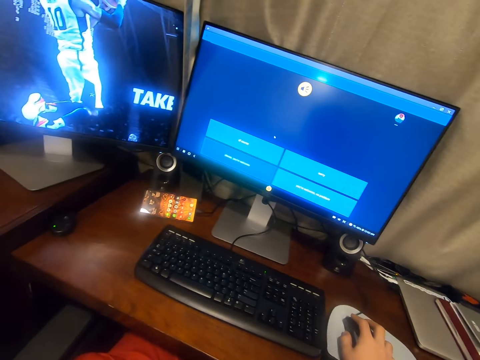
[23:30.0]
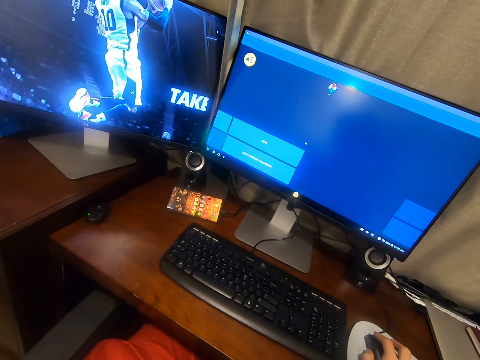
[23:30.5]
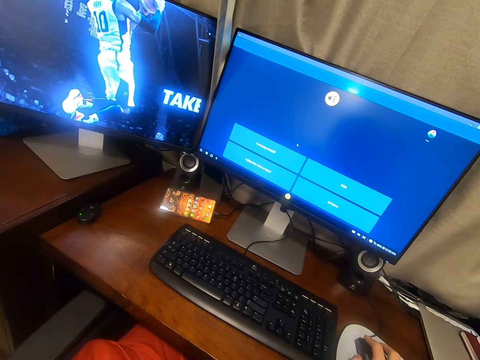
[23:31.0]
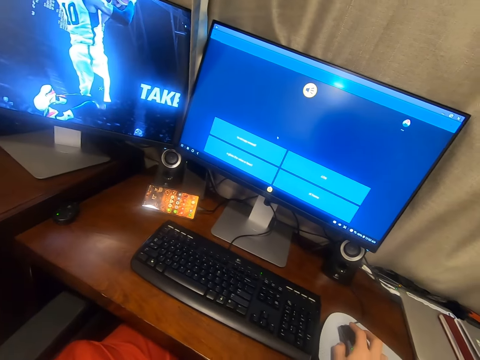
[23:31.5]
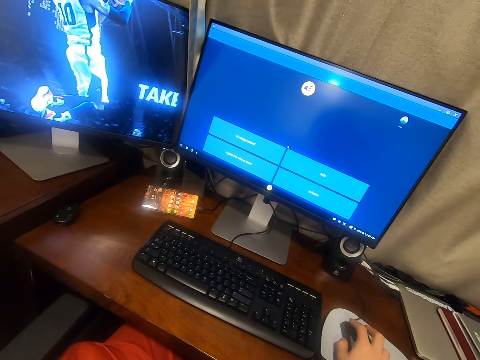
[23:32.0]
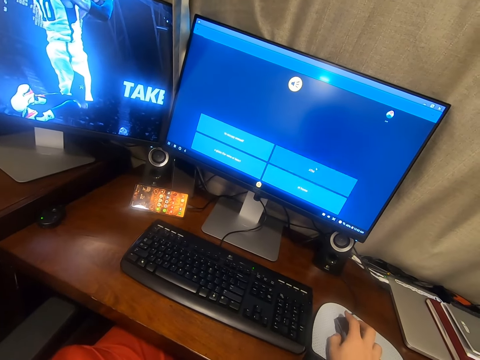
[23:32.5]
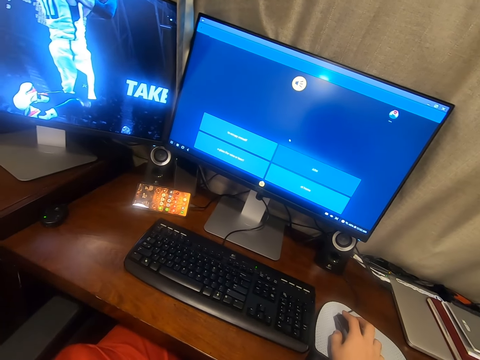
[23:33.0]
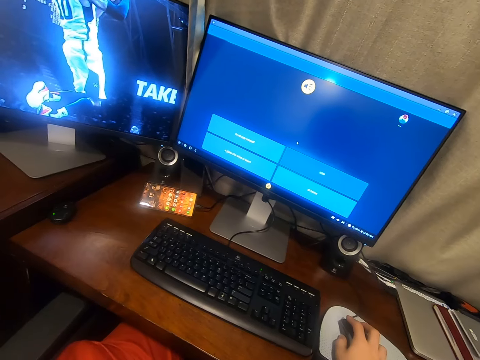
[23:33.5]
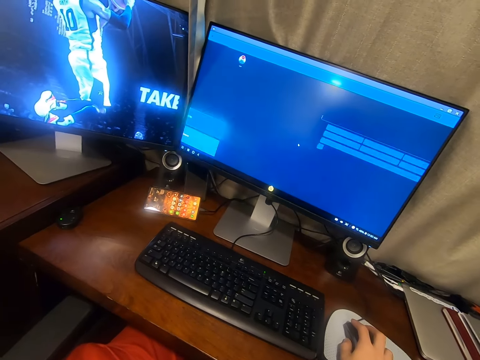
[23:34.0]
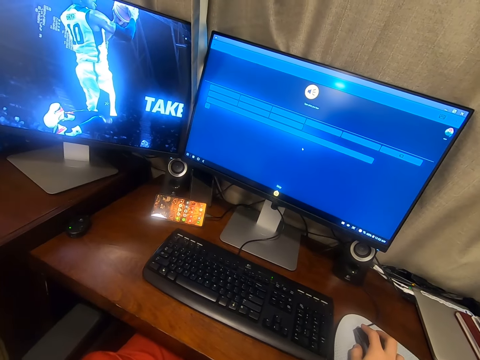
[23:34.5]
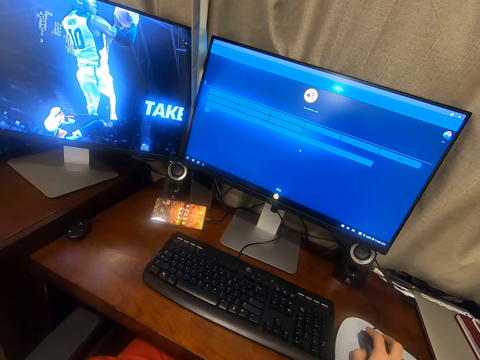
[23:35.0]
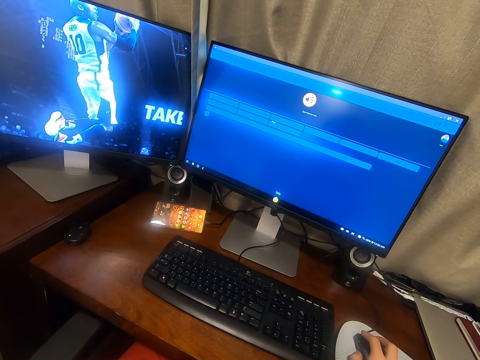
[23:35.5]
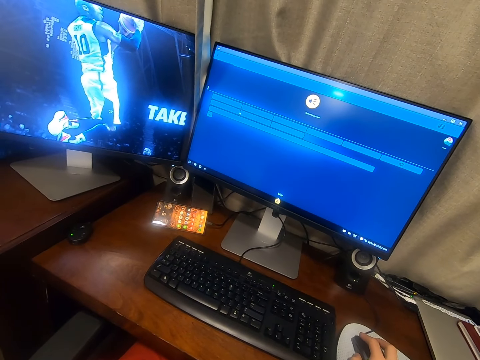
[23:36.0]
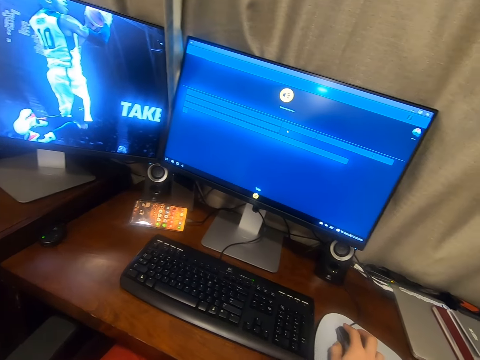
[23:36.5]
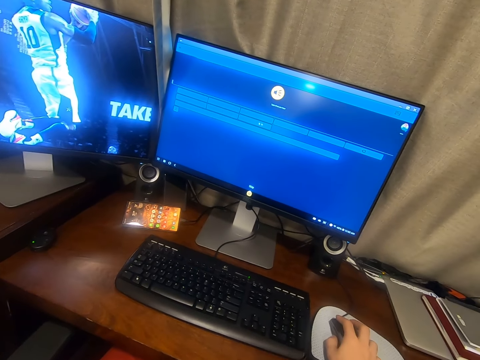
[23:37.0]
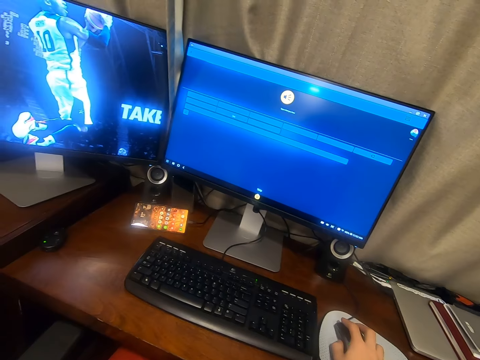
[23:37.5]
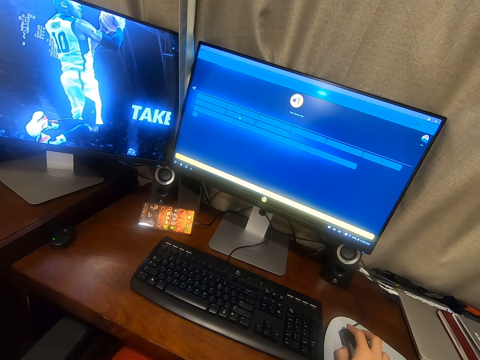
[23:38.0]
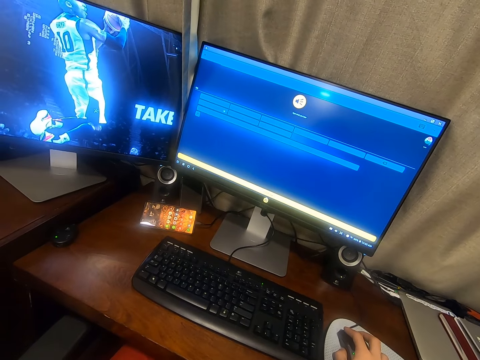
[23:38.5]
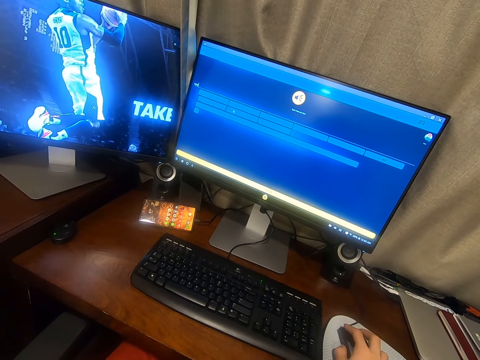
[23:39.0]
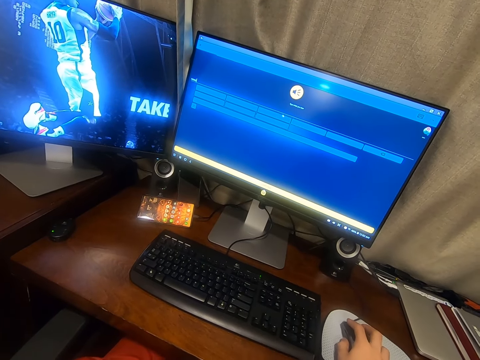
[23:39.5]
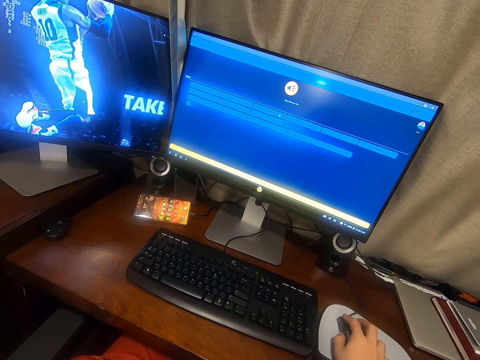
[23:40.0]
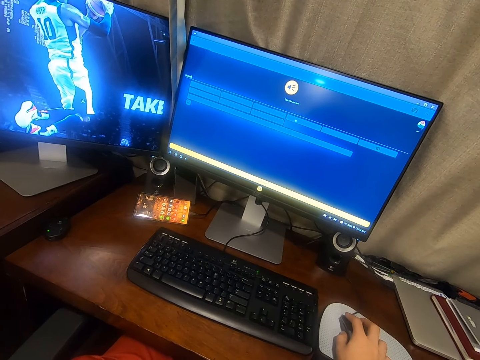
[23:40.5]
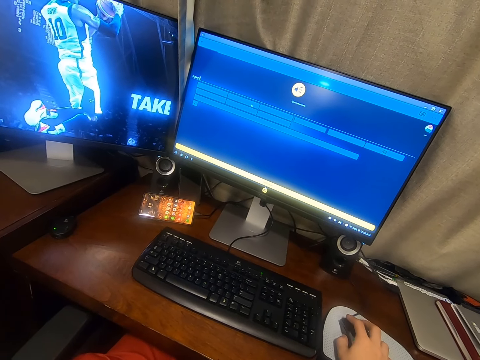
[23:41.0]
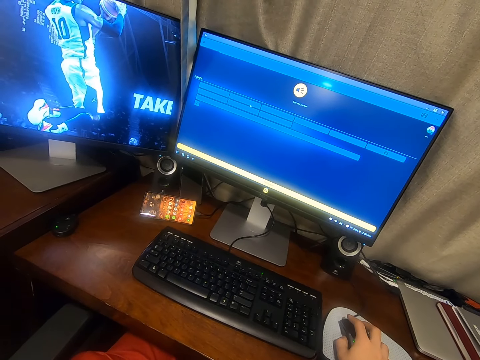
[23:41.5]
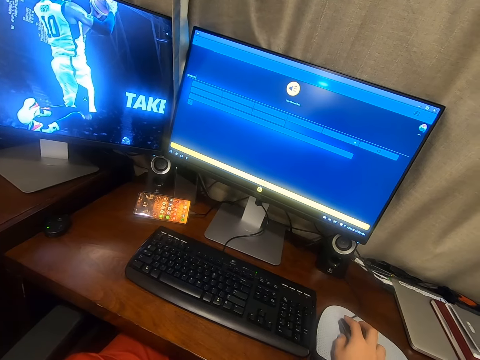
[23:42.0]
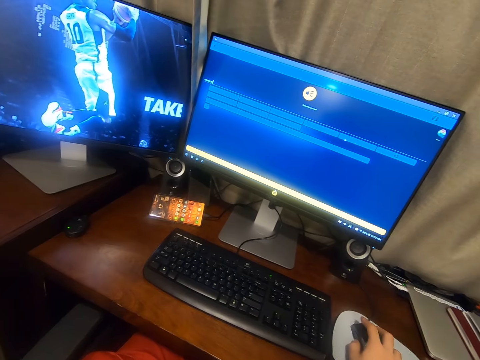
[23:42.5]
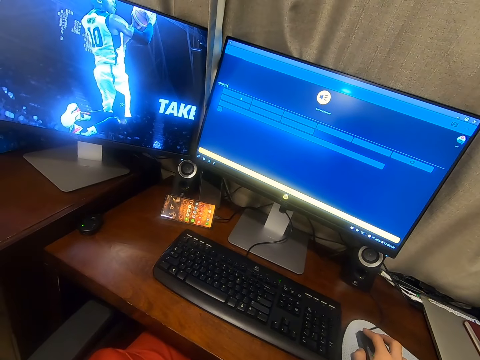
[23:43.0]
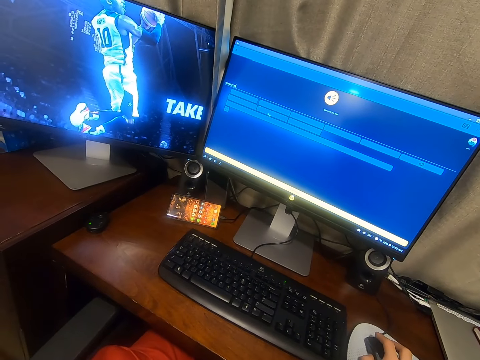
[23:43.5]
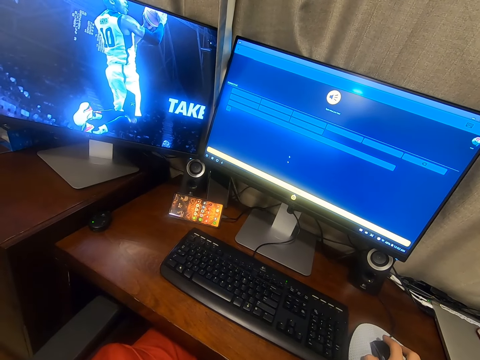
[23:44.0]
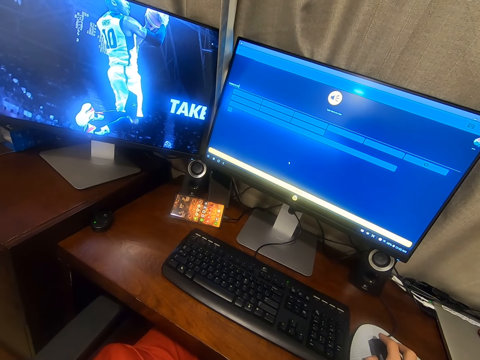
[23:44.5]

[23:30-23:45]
The camera wearer moves the cursor on the computer. They click on the mouse. They move the cursor on the computer.

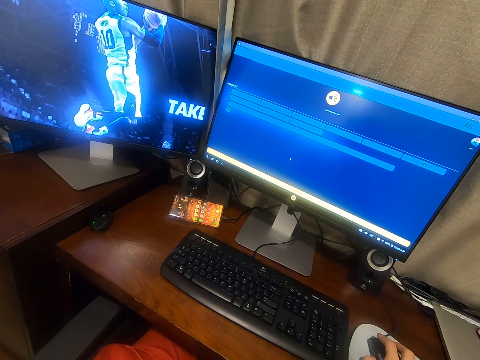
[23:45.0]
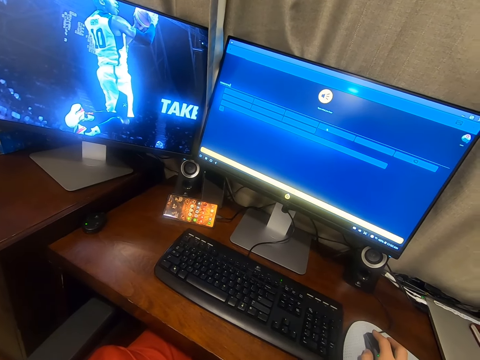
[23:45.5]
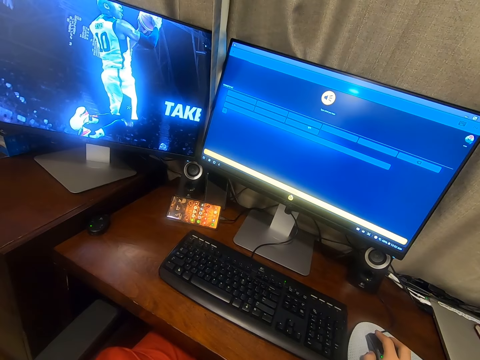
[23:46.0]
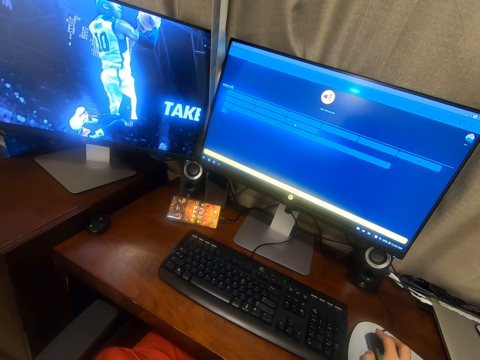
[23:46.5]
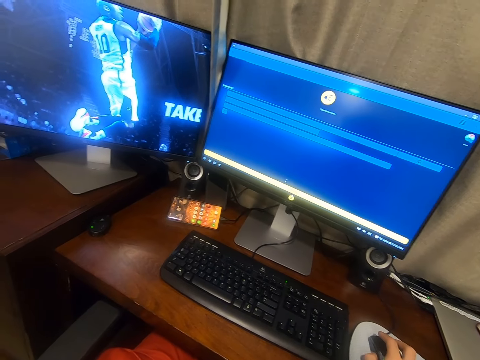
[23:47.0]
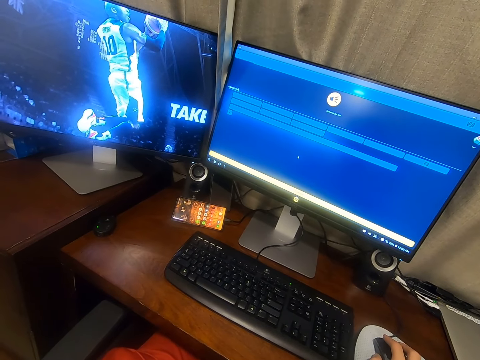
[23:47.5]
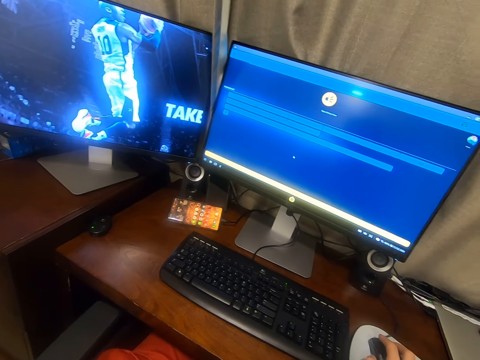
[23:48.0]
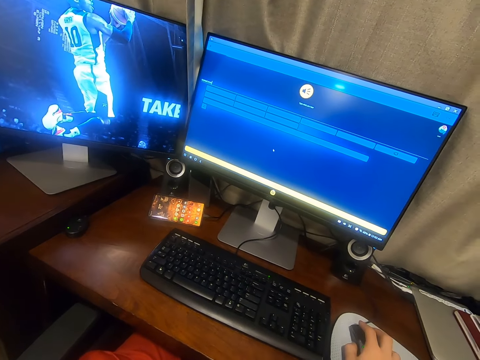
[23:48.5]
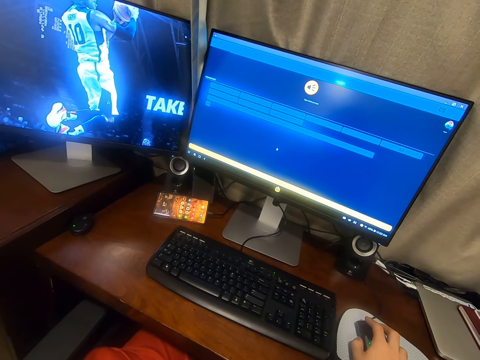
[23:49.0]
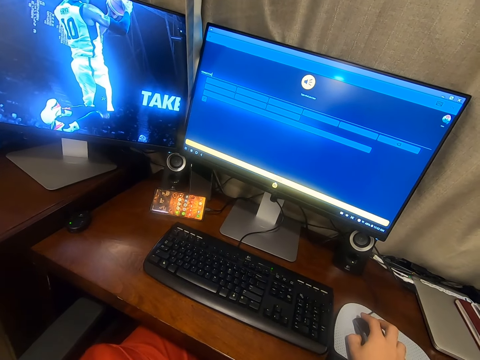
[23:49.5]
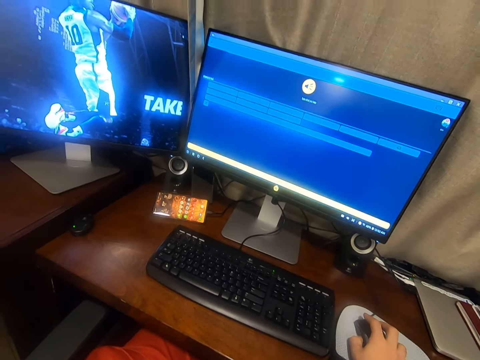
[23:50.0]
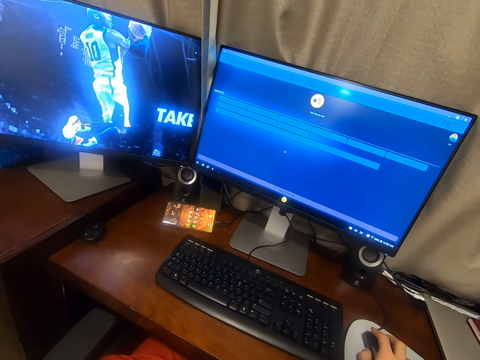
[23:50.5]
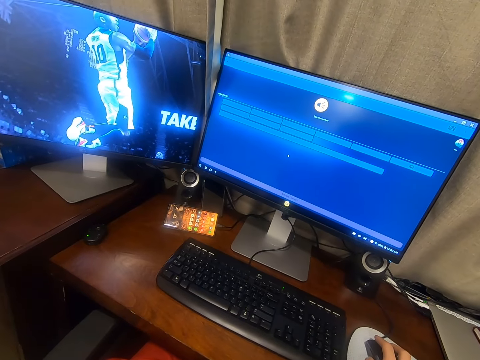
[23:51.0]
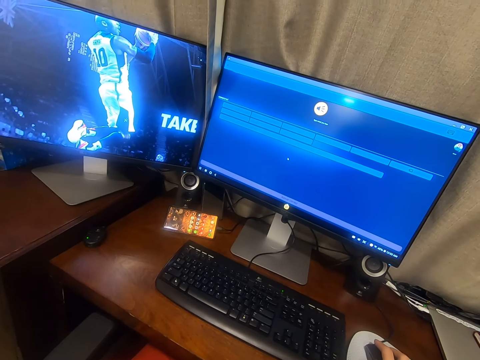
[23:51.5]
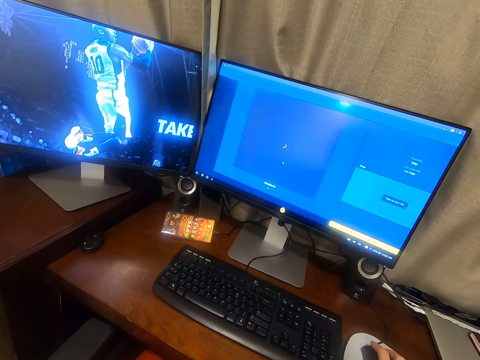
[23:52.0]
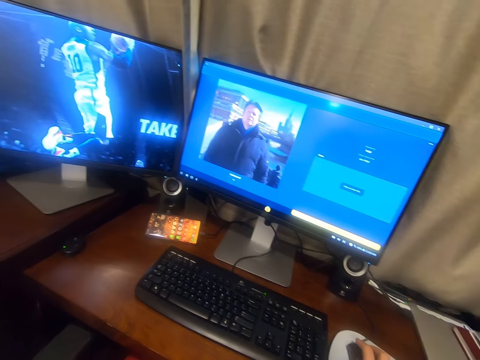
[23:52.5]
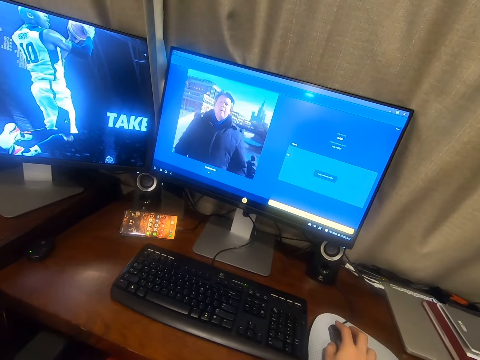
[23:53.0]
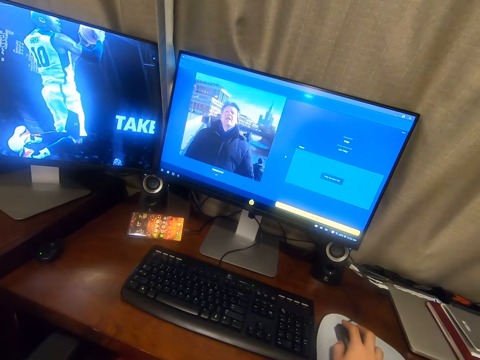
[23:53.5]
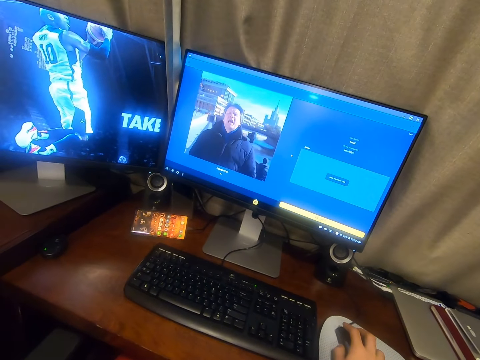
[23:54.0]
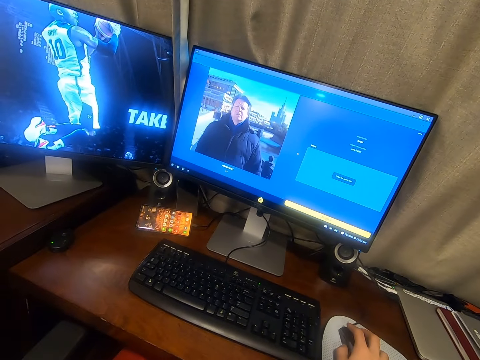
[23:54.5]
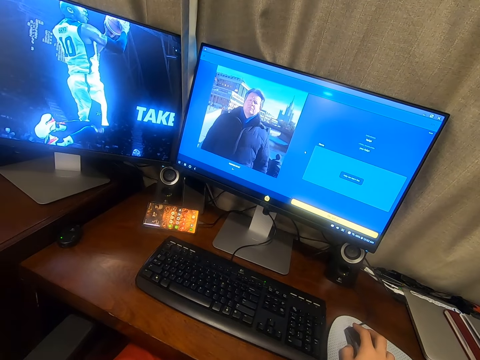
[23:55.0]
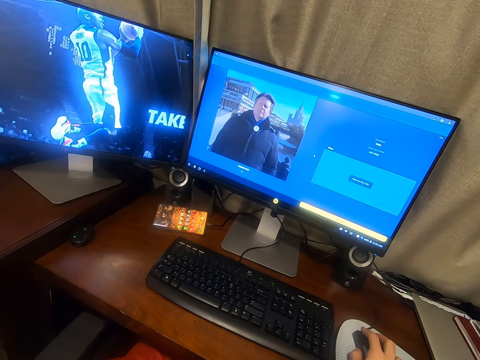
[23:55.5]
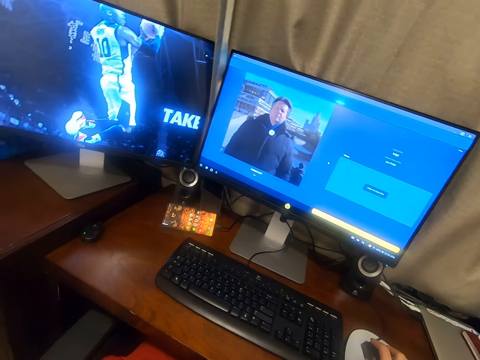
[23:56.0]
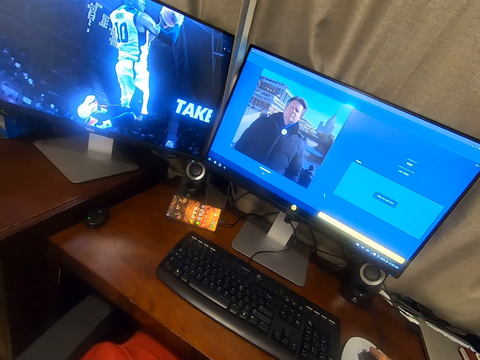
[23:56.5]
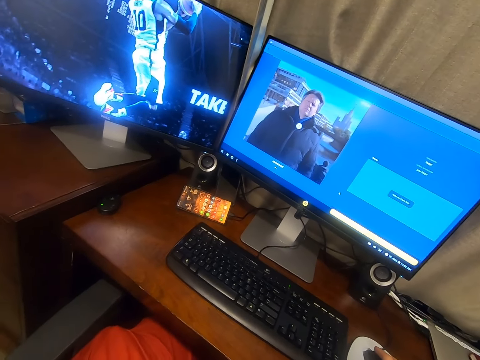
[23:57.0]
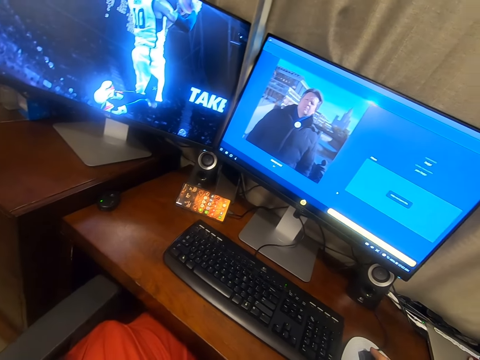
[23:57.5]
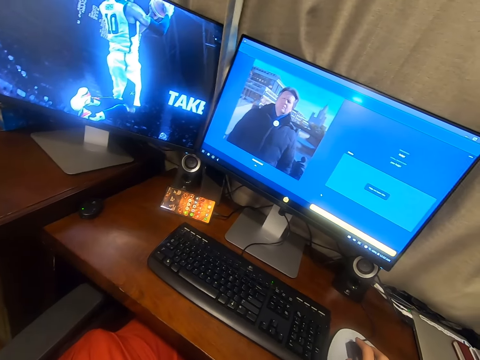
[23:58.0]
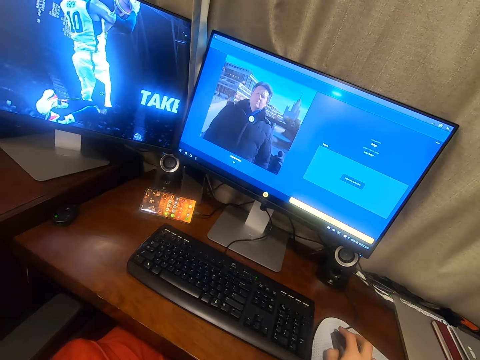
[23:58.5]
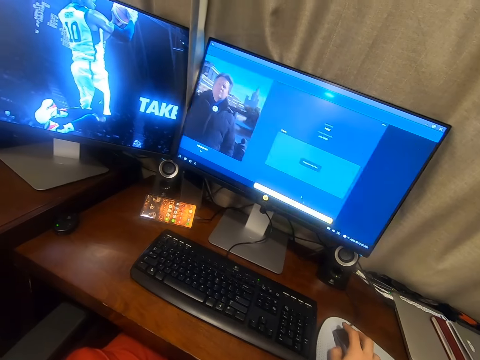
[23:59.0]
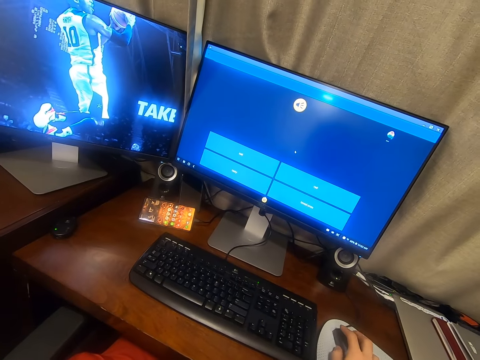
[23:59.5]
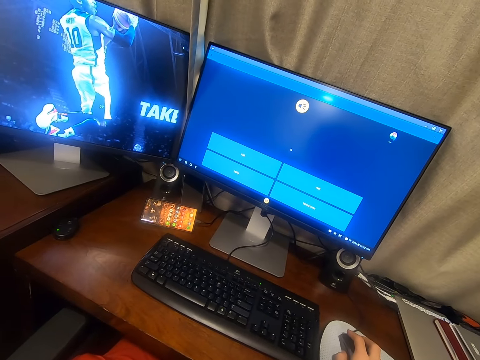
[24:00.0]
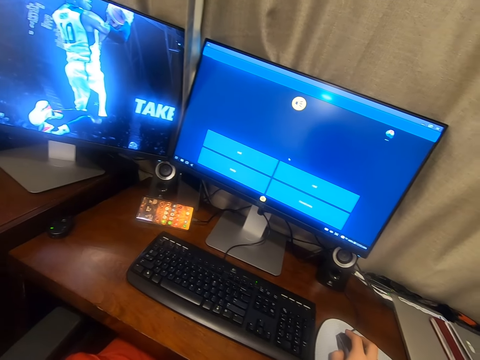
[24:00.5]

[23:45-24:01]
The camera wearer clicks on the mouse. They look on the computer screen. They click on the mouse. They move the cursor on the computer.
